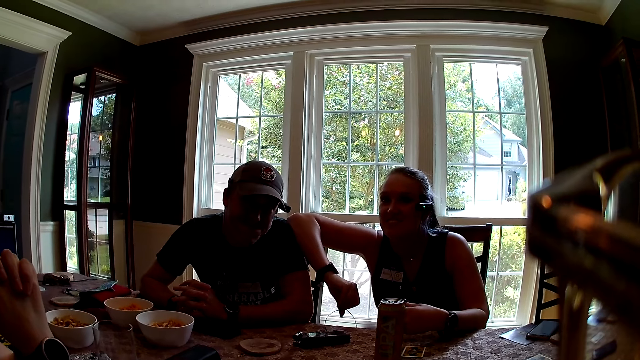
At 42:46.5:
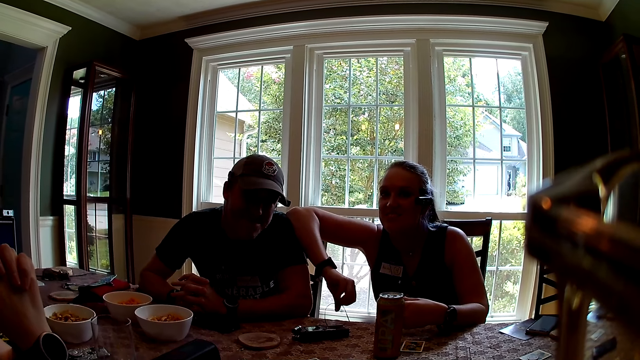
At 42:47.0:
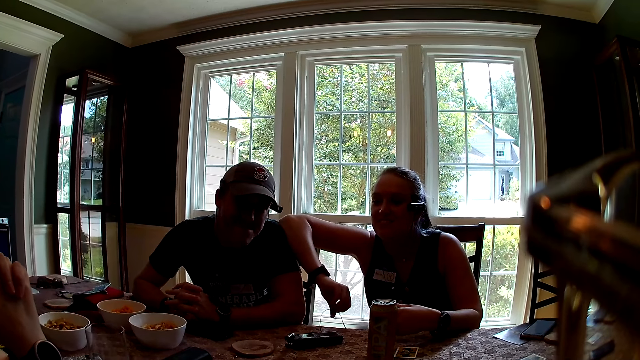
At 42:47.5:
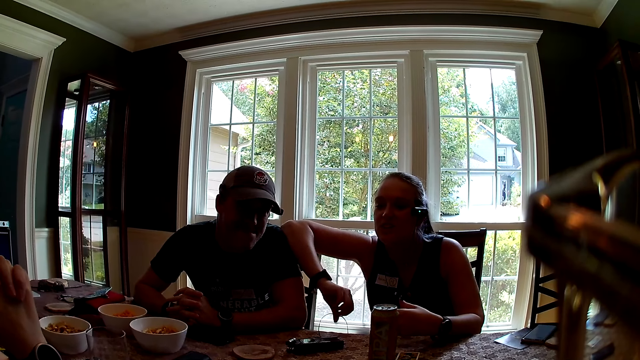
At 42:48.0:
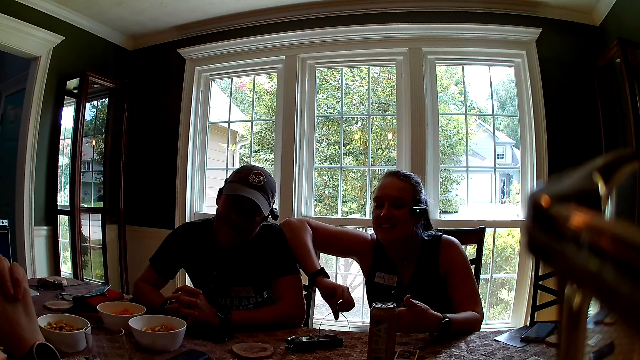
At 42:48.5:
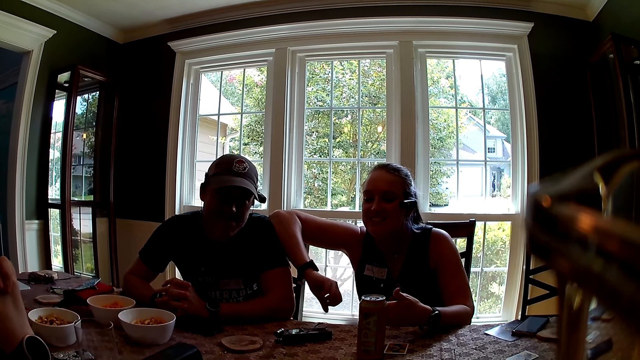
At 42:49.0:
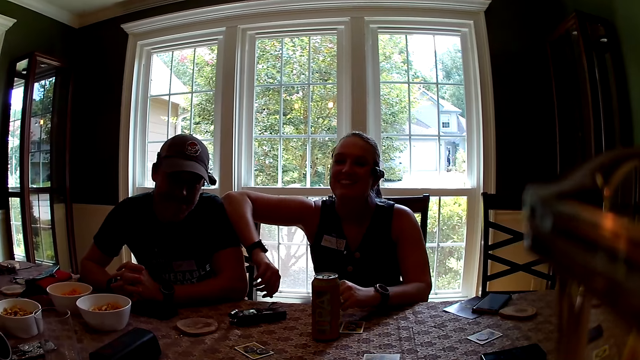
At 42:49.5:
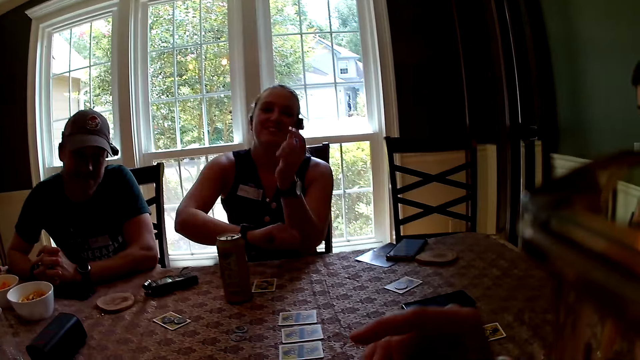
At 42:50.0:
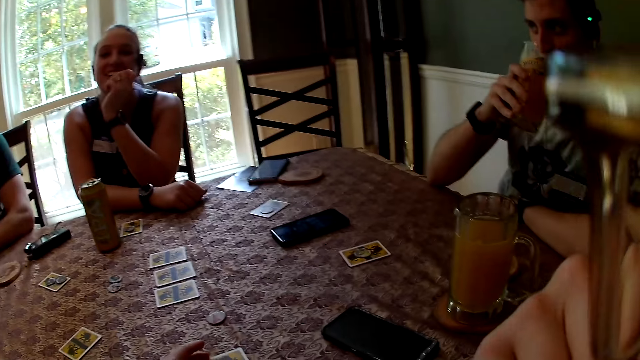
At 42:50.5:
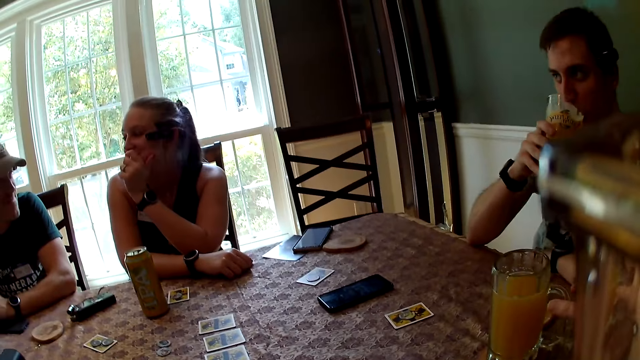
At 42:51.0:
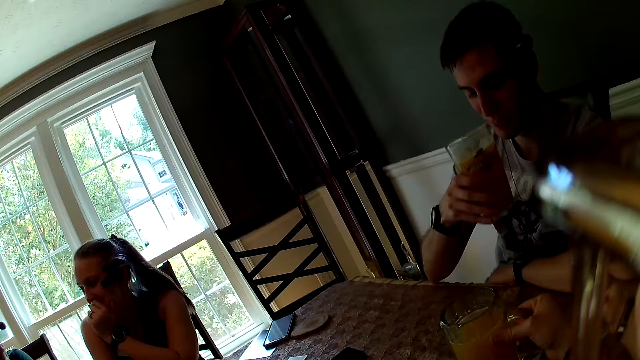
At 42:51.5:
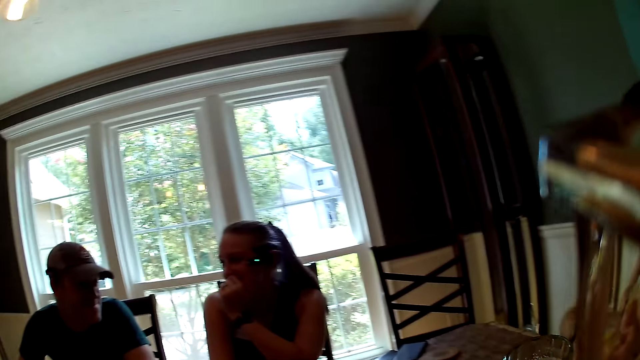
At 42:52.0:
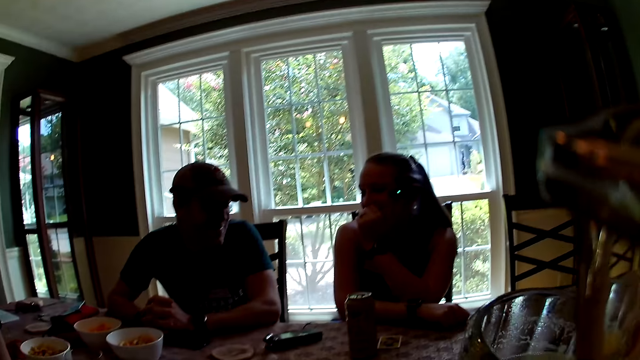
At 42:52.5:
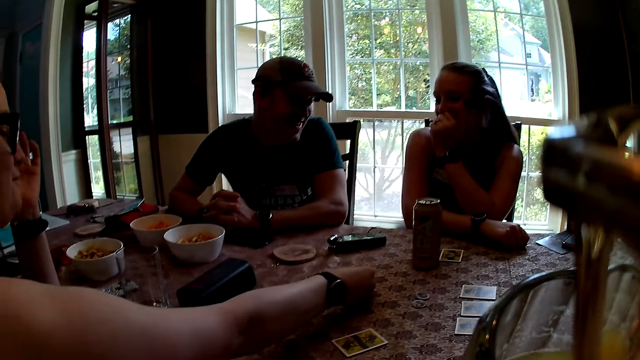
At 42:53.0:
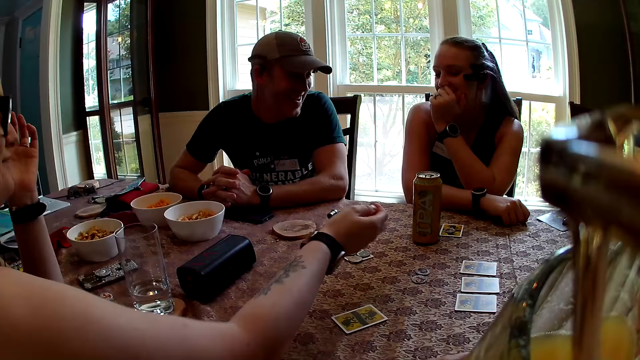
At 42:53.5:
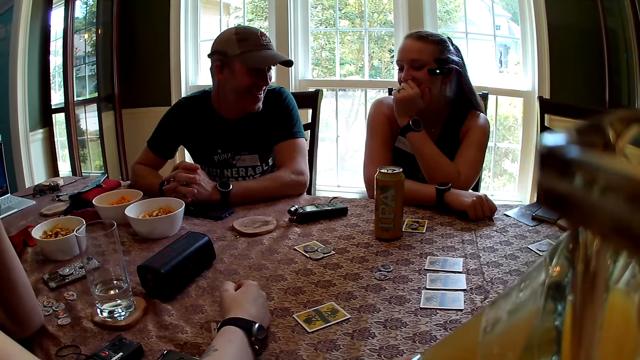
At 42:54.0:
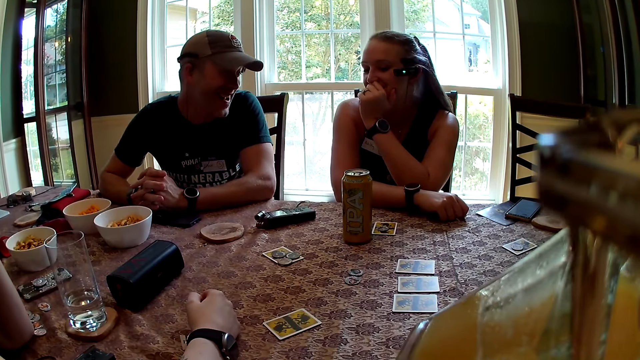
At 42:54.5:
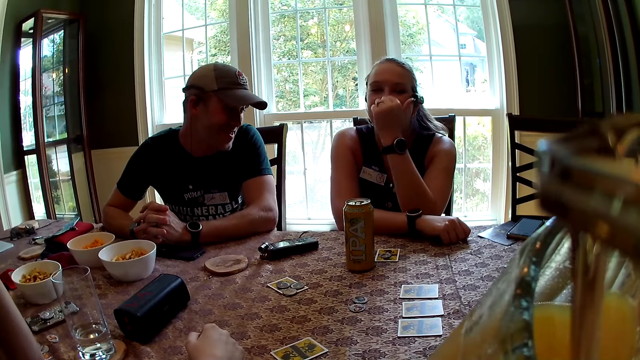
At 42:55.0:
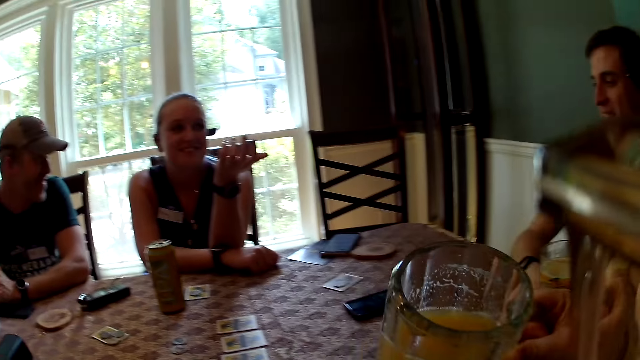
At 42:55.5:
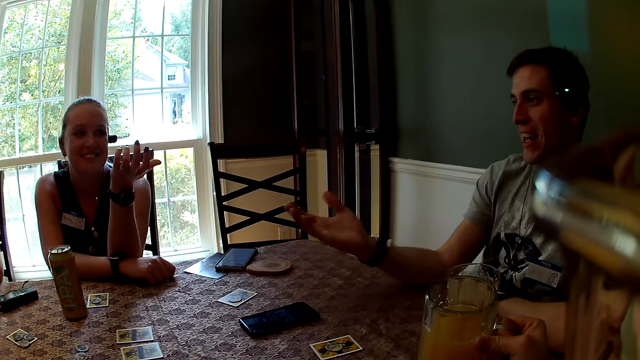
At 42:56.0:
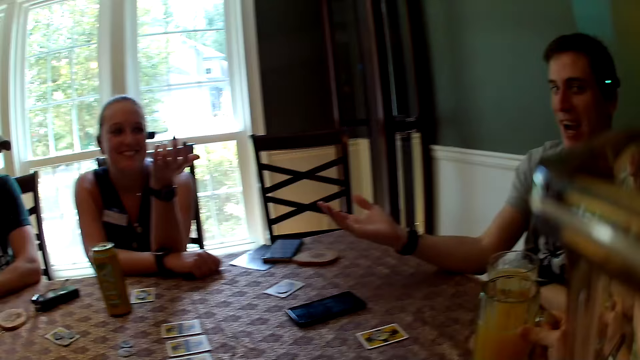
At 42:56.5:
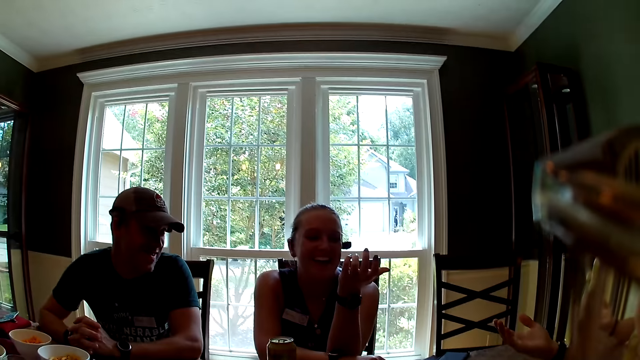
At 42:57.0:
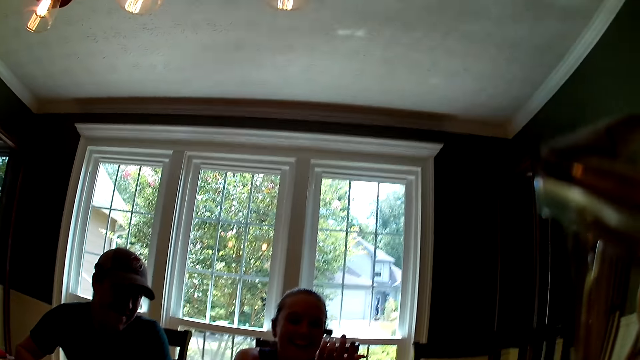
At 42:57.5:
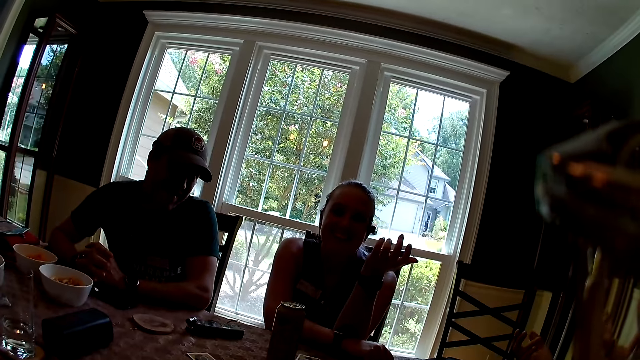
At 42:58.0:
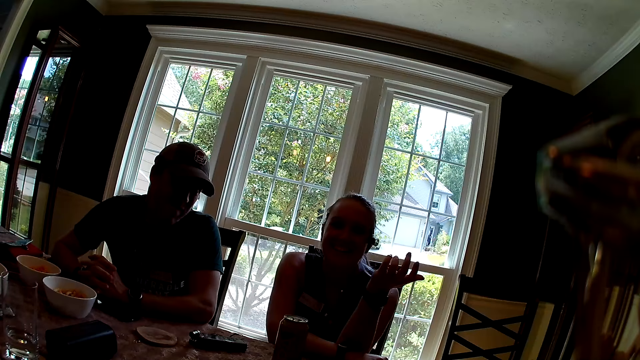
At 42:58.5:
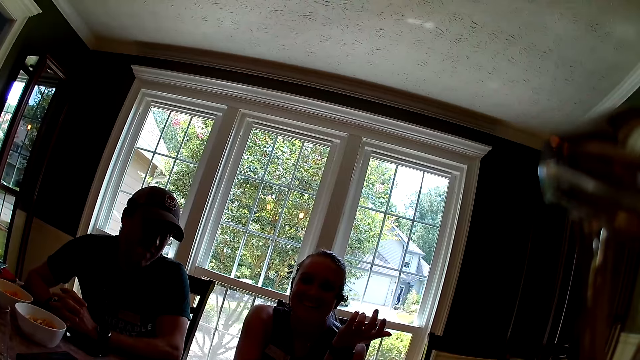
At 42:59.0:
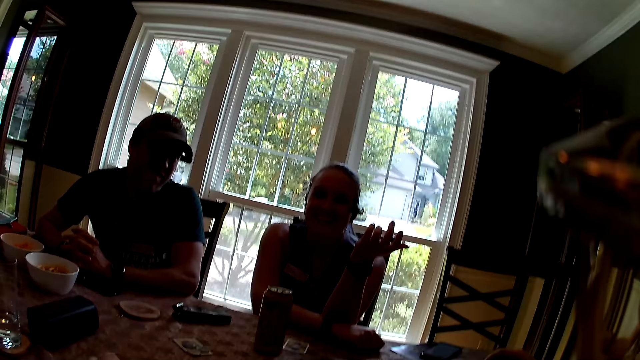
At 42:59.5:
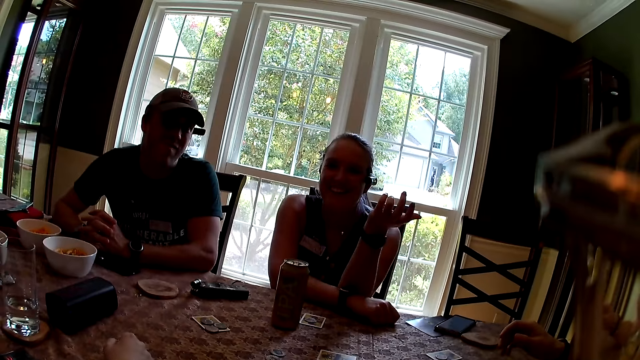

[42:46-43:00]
The man drinks from a cup of juice in his right hand. The woman places her right hand on the table. The man places the cup of juice on the table with his right hand. The camera wearer drinks juice from the cup on the table. Another woman places a token on the table with her right hand. The camera wearer drops the cup of juice on the table with her right hand.

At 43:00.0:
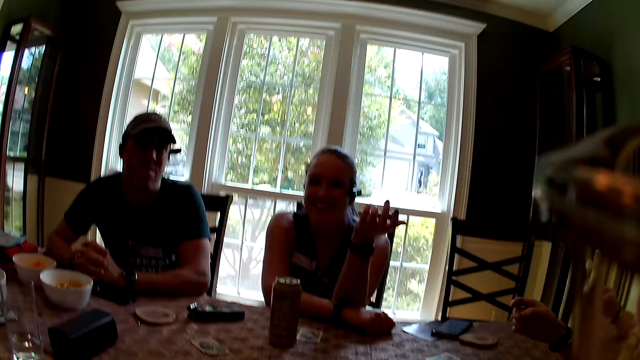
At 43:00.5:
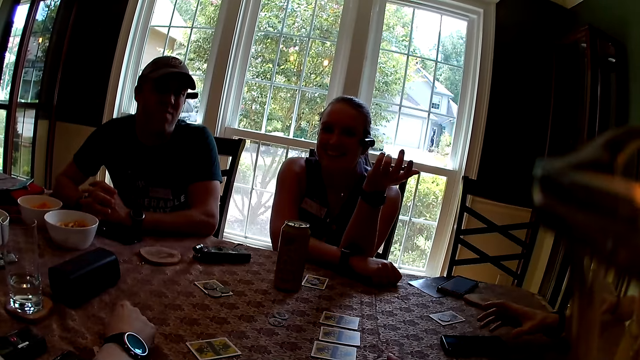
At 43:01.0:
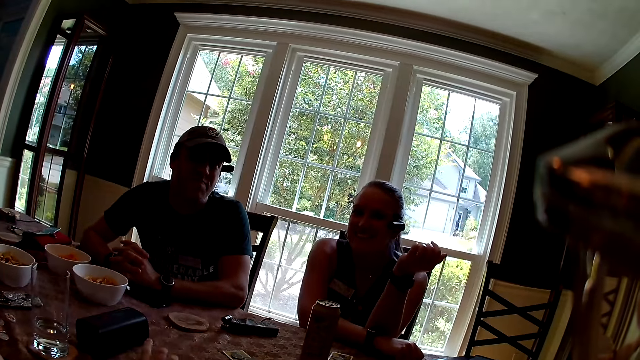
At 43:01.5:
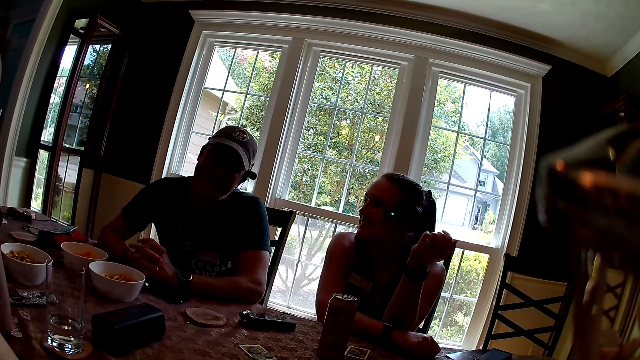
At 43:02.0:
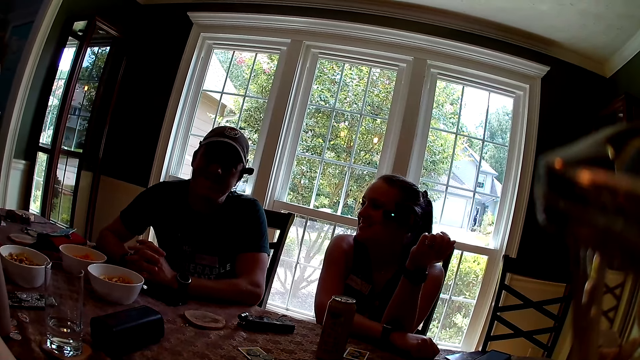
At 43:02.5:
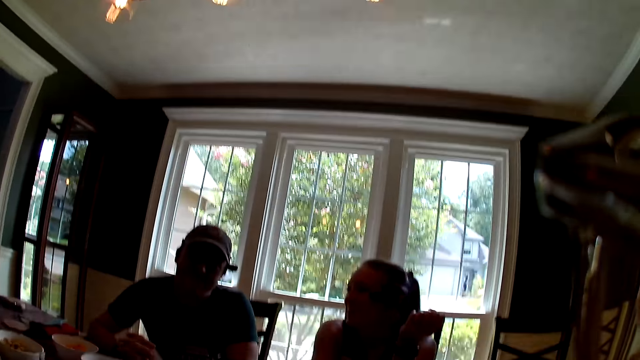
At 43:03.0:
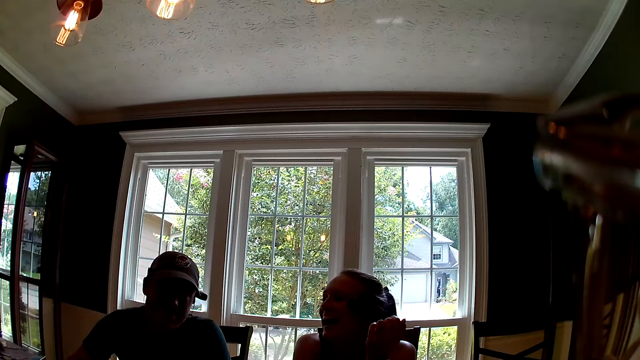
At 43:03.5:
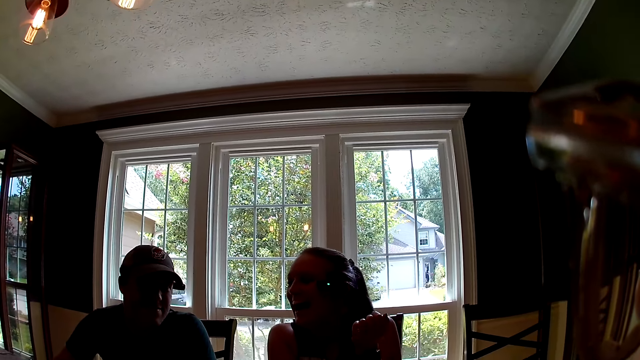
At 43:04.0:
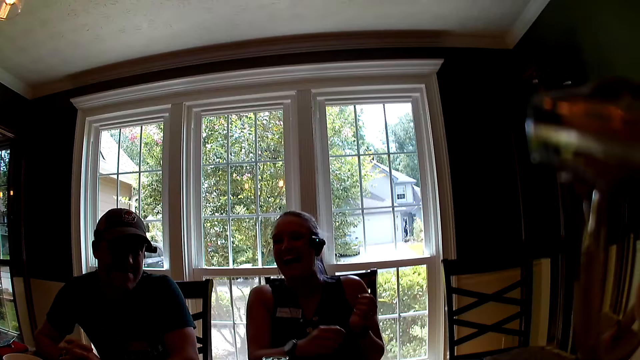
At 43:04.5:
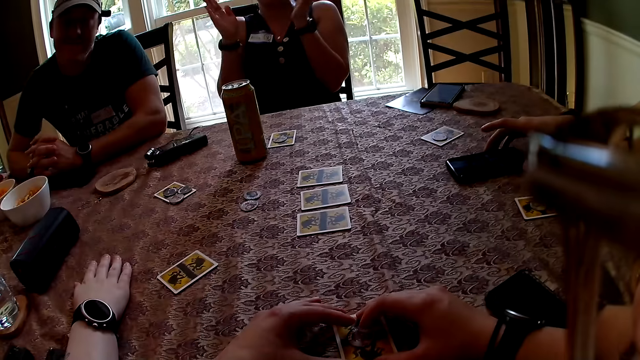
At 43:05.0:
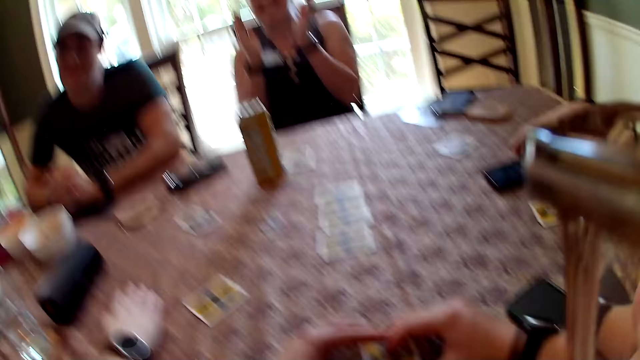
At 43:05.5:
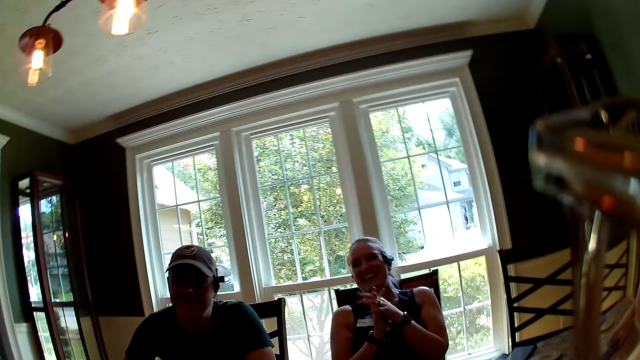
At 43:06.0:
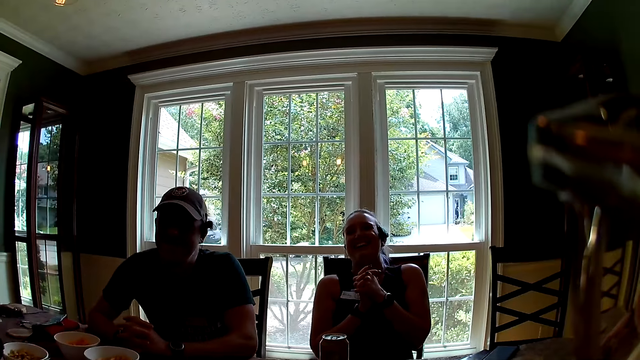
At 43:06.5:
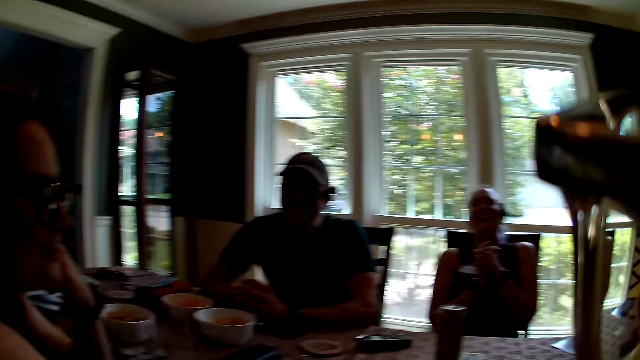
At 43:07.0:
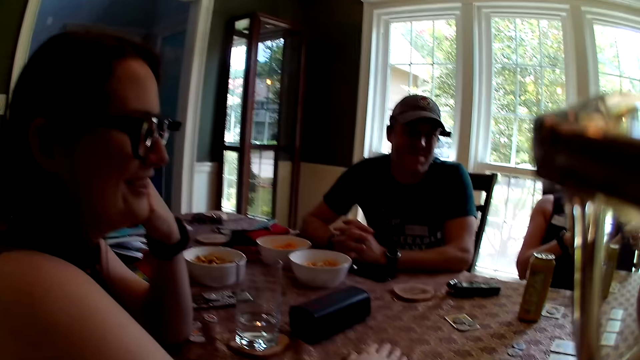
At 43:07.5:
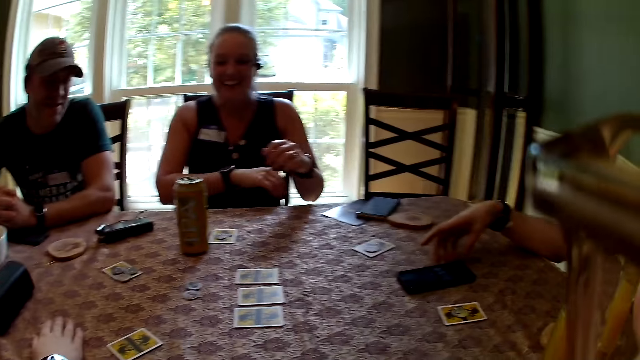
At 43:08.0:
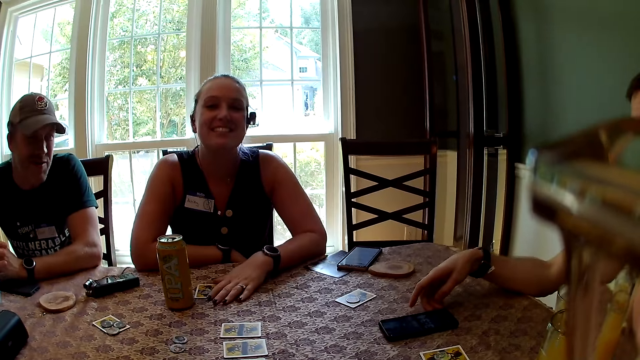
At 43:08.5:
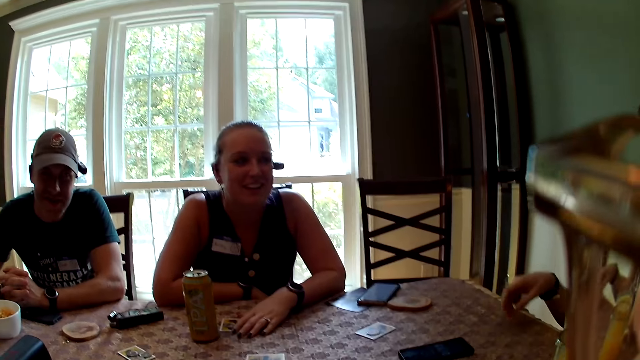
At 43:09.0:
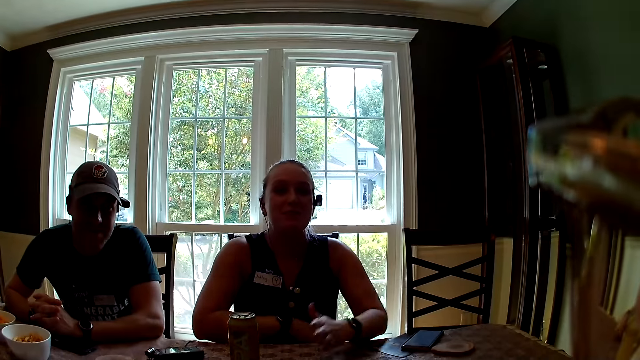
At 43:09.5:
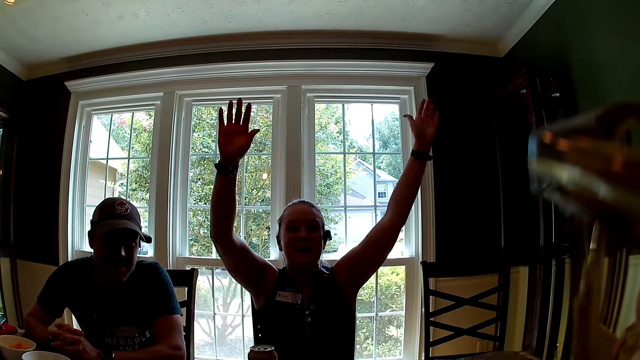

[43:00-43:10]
The camera wearer adjusts the position of a phone on the table with her right hand. The woman claps her hands and places her left hand on the table. The camera wearer talks with friends. The woman raises her hands.
